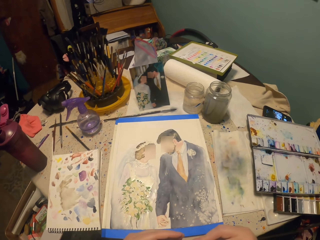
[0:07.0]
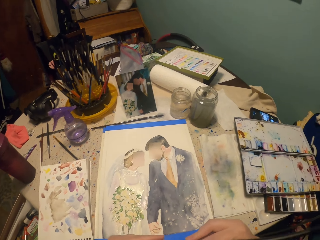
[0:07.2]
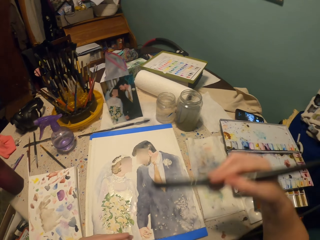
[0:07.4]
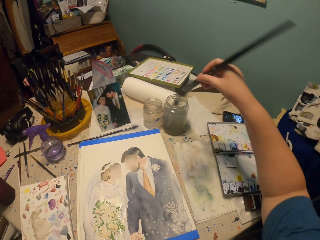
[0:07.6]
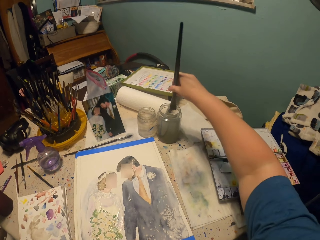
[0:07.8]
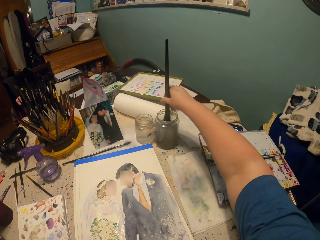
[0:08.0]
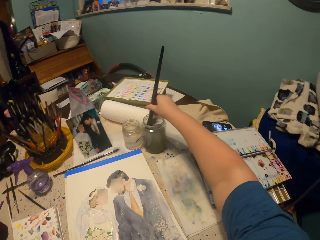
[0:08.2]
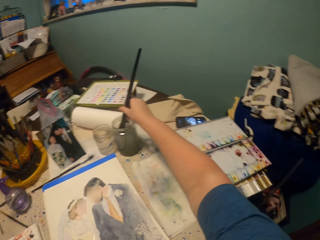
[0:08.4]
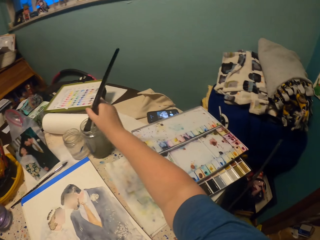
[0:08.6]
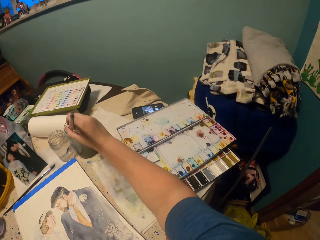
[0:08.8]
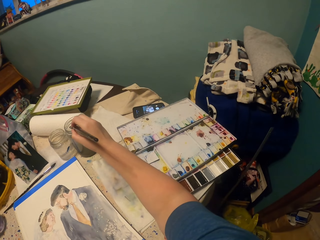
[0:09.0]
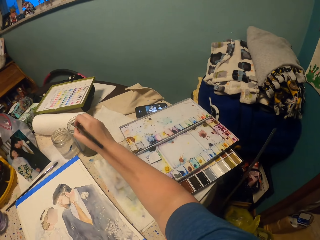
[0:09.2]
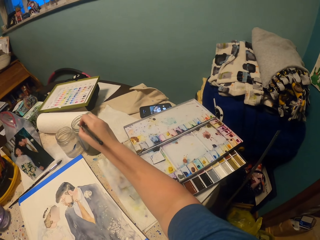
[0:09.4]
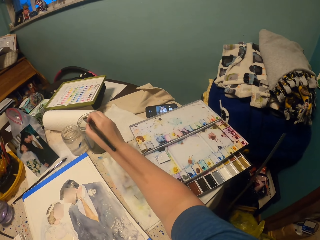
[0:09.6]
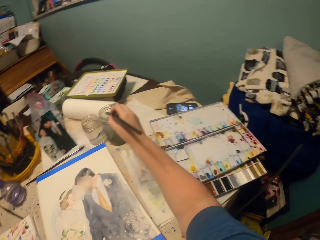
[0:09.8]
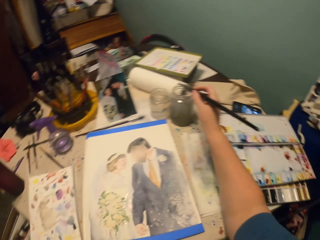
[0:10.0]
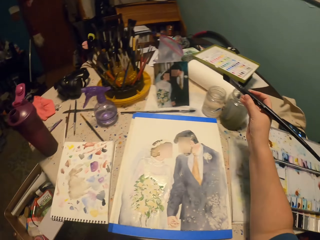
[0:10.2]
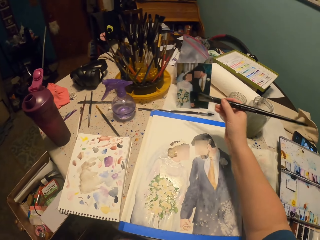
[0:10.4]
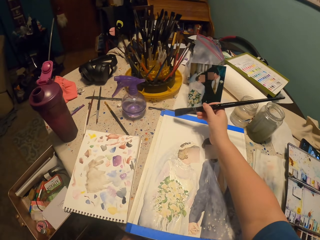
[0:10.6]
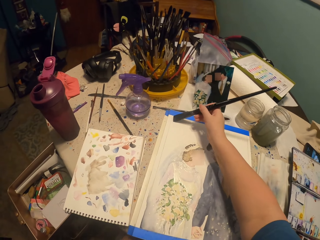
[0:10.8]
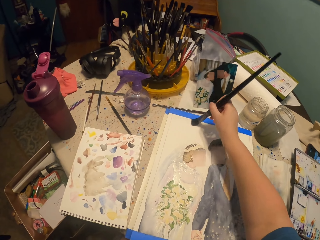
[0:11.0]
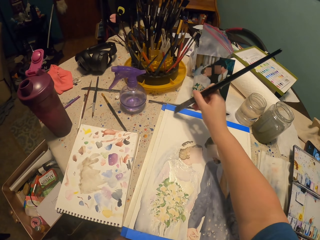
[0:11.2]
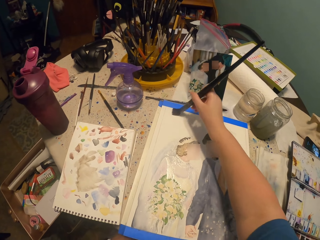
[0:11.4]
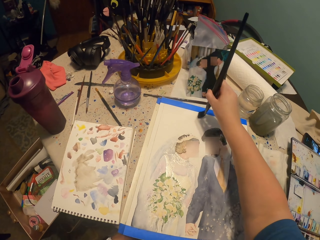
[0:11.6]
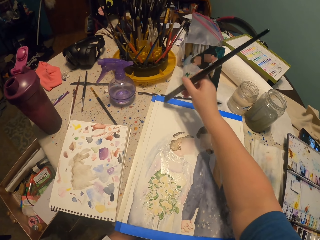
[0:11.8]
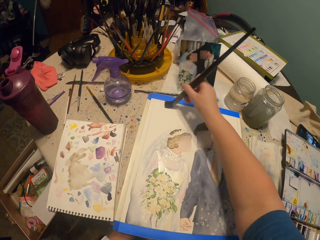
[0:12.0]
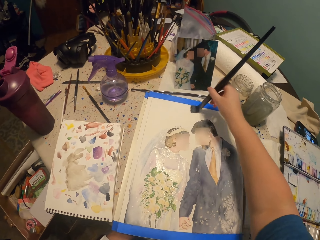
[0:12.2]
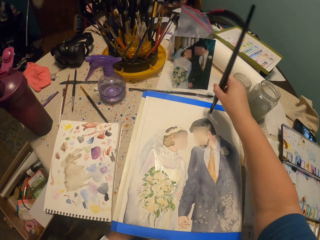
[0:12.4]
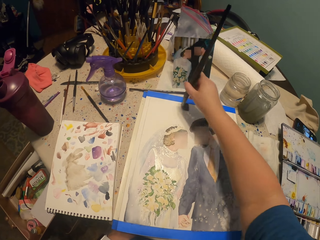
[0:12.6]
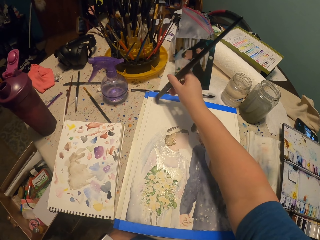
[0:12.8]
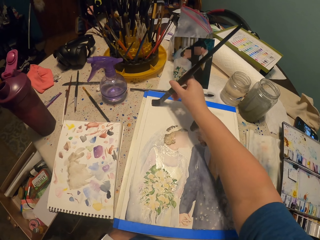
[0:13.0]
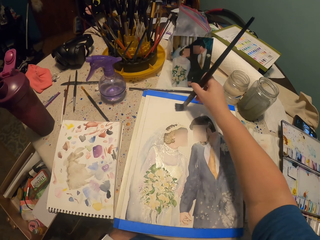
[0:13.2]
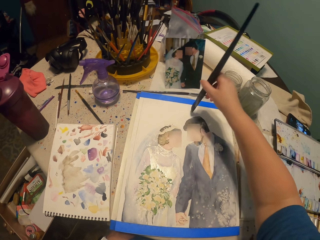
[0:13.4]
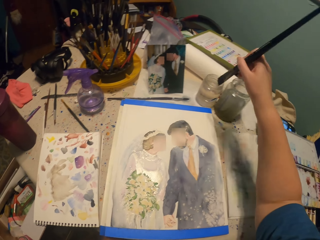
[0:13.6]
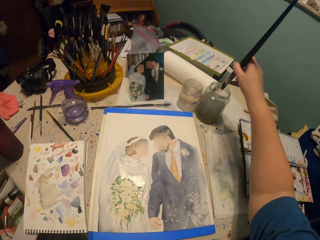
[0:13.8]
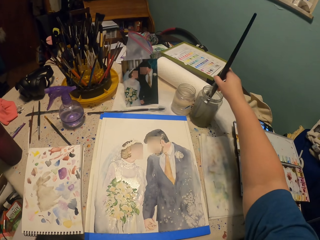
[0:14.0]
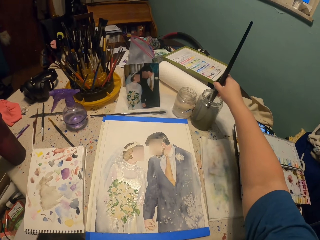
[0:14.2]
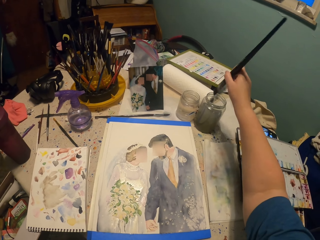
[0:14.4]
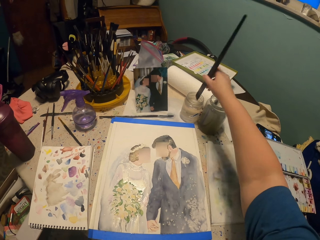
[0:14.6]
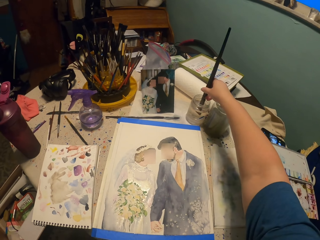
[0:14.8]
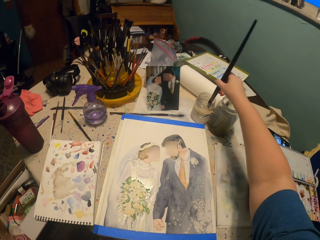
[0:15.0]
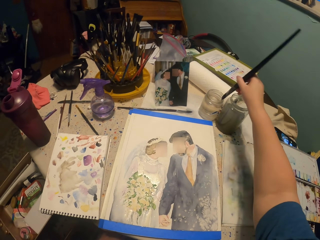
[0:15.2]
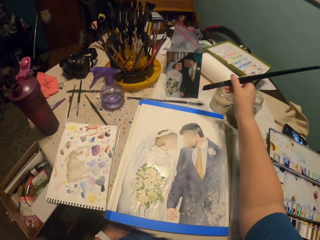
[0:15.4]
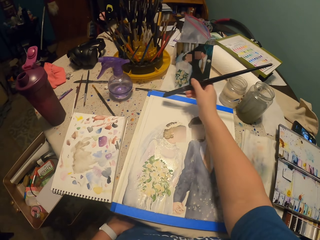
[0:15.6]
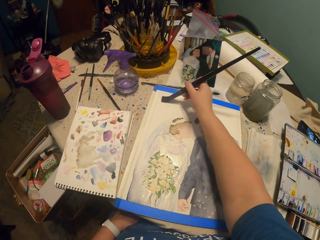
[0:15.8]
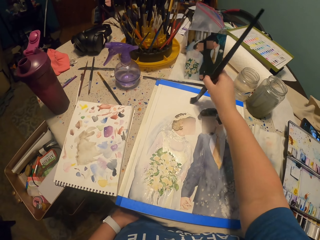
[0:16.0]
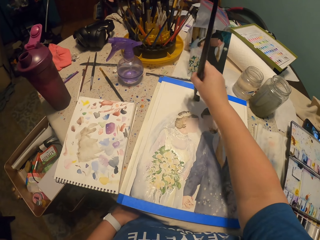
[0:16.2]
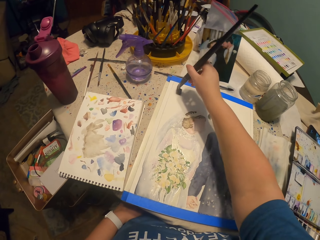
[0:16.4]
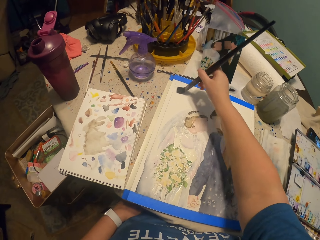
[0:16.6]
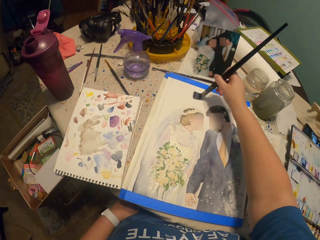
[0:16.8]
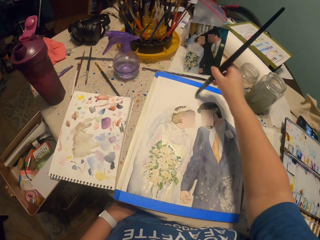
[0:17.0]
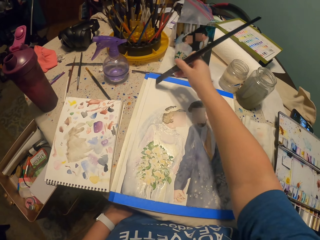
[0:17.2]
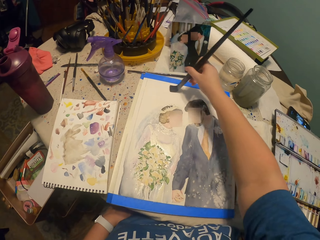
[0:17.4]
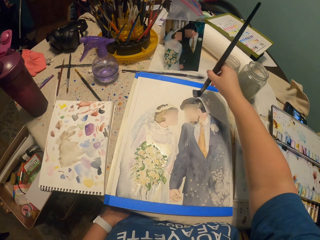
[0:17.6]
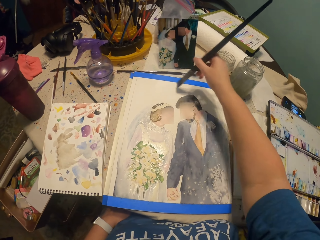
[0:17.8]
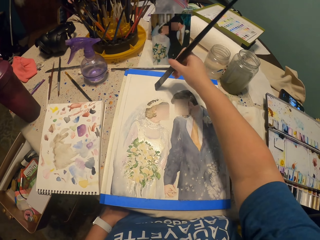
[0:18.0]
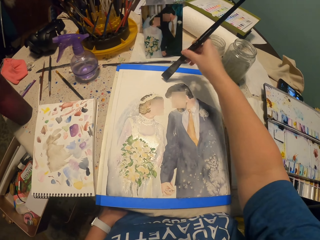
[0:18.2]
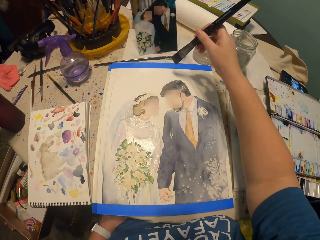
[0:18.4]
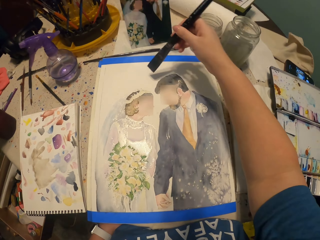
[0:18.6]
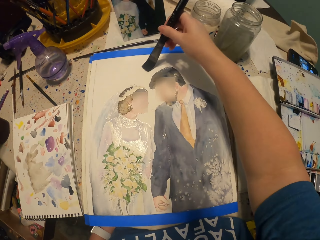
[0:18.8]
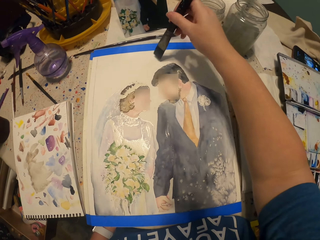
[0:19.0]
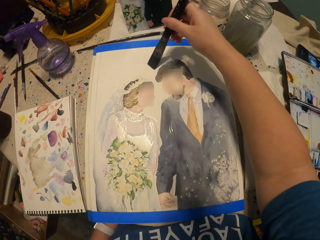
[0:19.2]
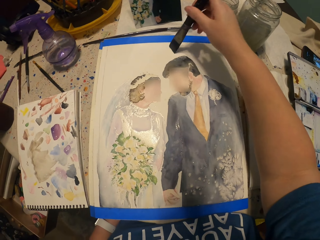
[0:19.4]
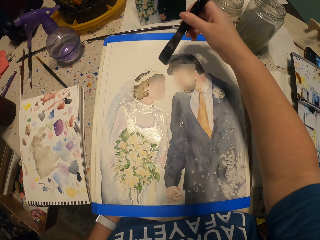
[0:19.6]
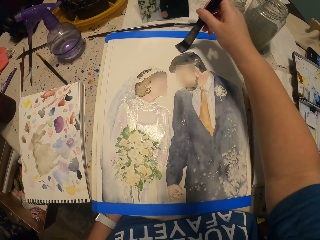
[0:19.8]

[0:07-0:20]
The camera wearer dips the painting brush in water. They paint the picture with the painting brush. They dip the painting brush in water, and dip it again. They paint the picture with the painting brush.

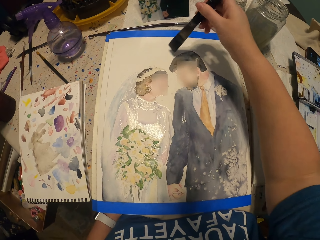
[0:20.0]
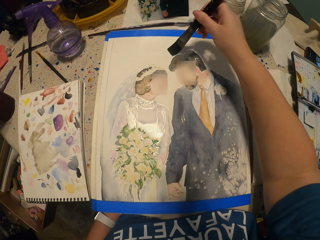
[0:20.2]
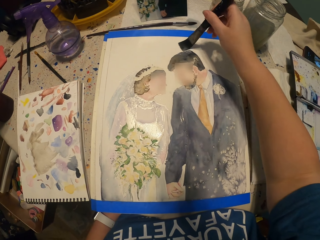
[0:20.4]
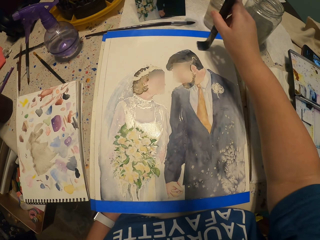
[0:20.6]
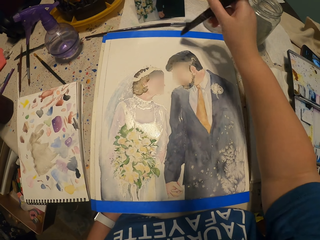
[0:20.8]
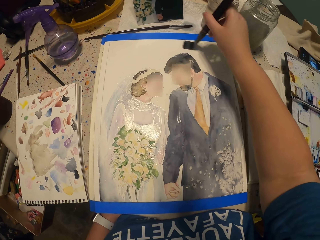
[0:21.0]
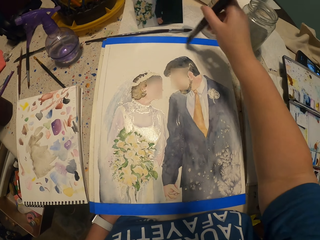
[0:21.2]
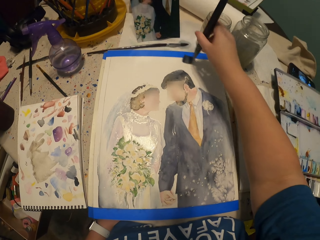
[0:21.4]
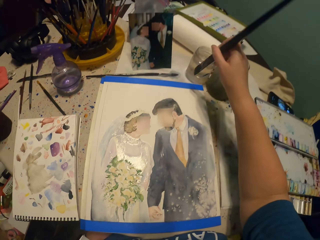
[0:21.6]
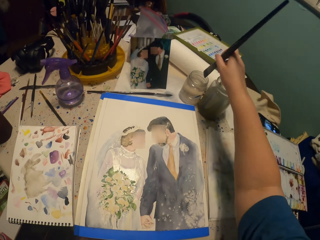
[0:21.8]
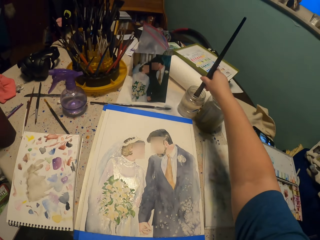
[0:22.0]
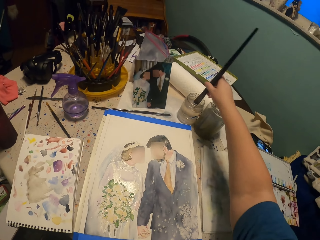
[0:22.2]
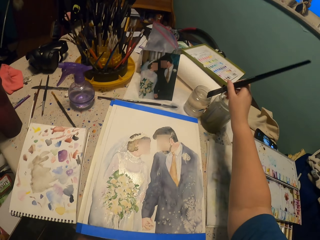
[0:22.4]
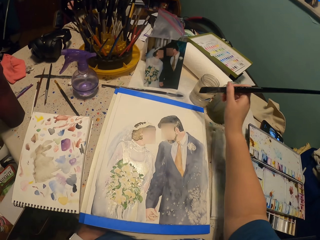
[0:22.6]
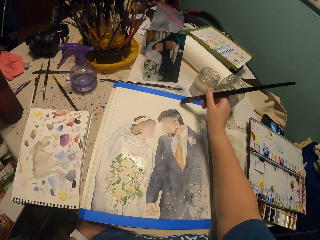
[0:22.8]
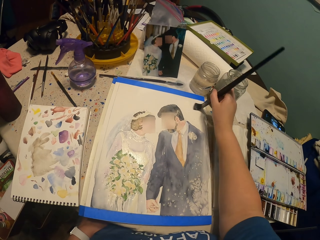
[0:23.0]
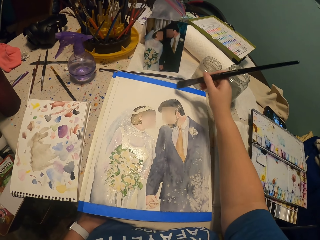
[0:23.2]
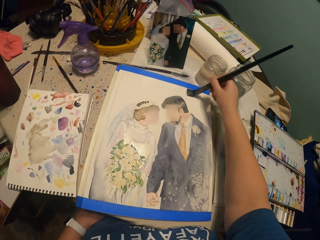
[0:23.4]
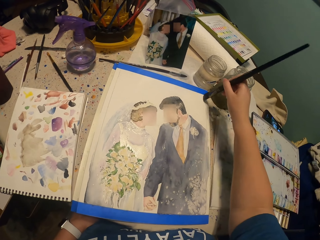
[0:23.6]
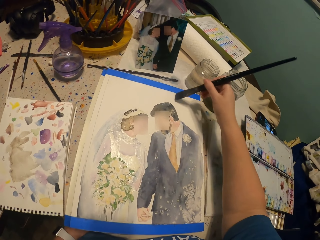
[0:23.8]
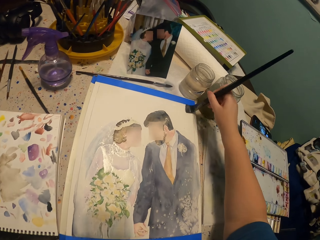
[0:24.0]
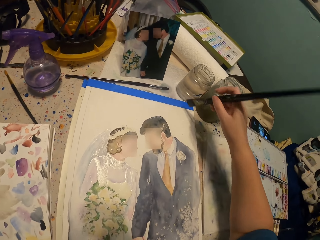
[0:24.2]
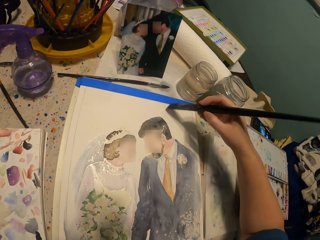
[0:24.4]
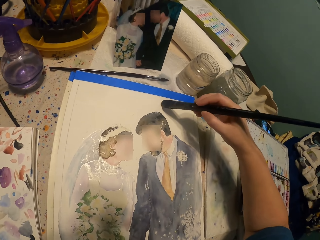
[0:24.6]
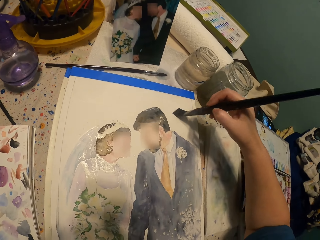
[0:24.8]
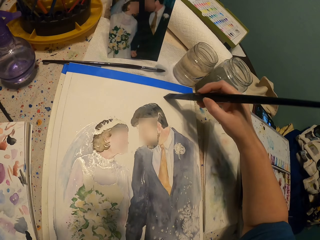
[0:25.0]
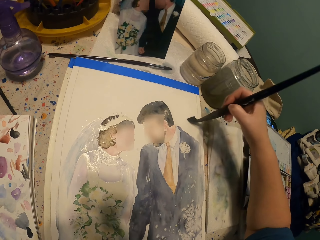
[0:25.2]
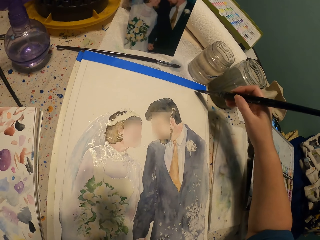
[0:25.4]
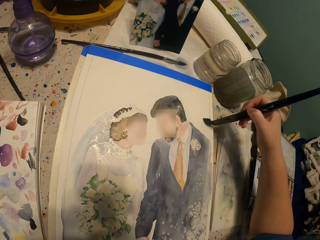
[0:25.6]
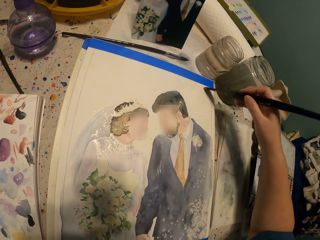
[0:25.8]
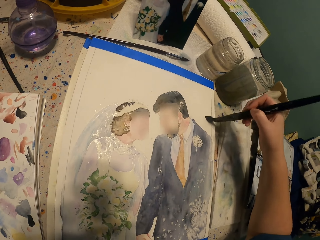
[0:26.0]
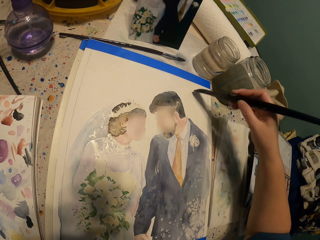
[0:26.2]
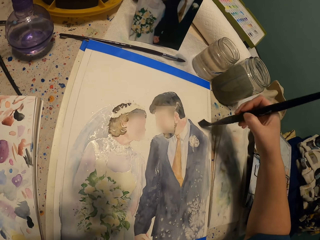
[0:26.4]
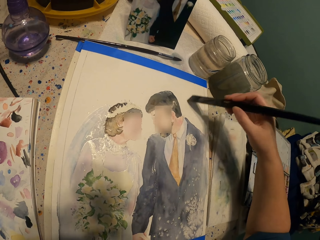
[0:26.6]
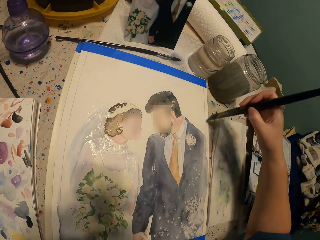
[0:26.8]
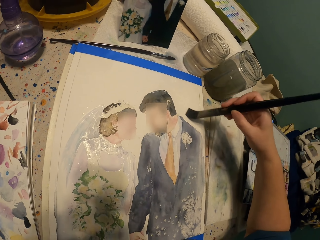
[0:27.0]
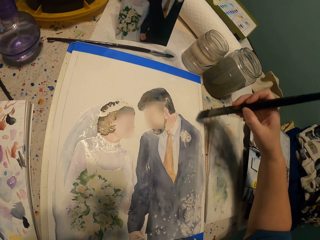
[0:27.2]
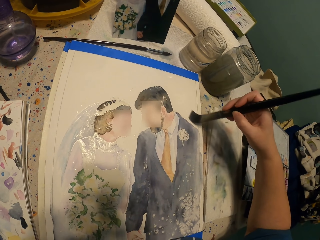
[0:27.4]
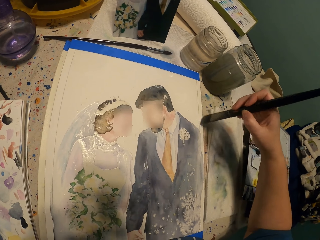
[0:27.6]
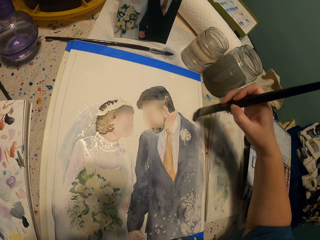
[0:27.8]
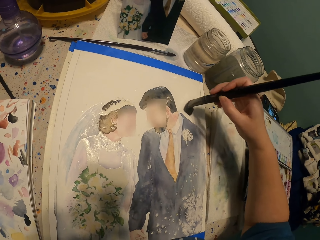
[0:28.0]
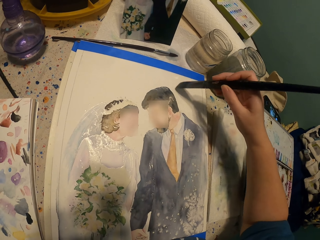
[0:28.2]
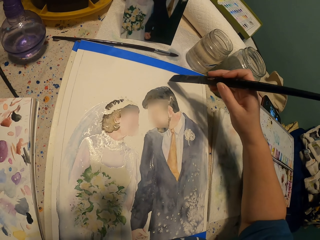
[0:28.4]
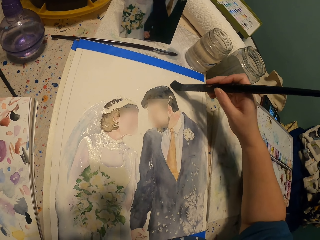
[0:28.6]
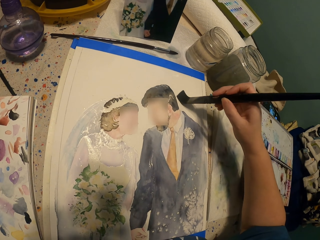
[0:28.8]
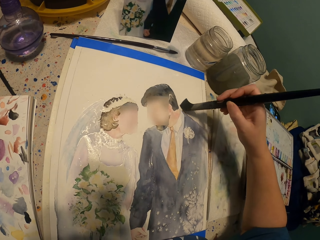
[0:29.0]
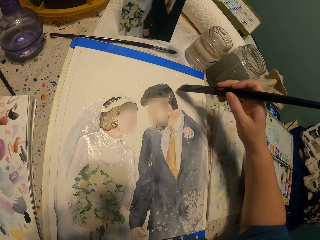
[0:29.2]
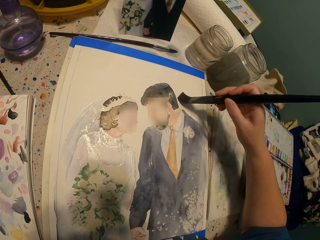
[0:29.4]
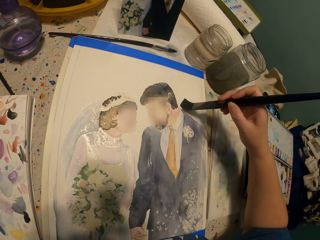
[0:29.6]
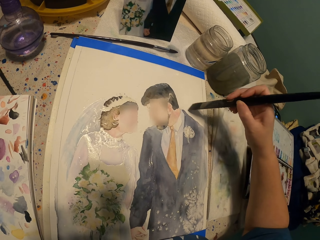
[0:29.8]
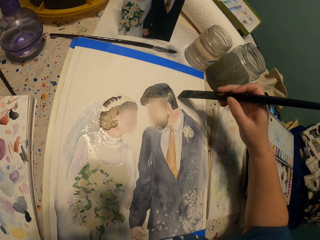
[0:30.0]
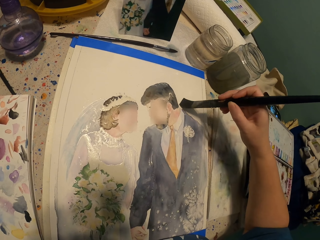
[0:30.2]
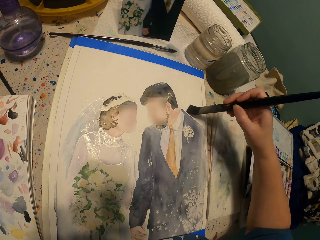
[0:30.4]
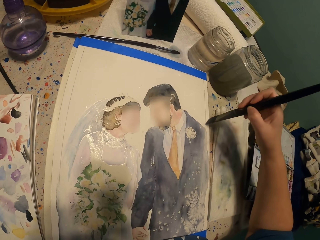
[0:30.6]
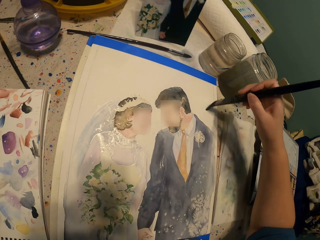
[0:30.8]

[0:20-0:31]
The camera wearer dips the painting brush in water. They paint the picture with the painting brush. They brush on the painting paper and turn the flat brush.
